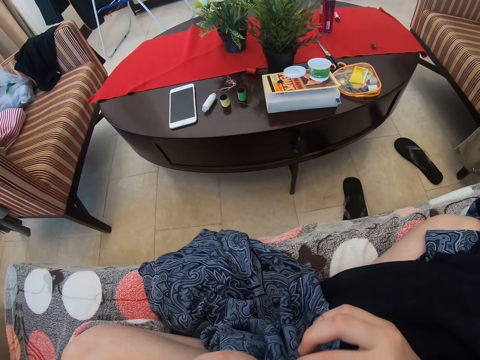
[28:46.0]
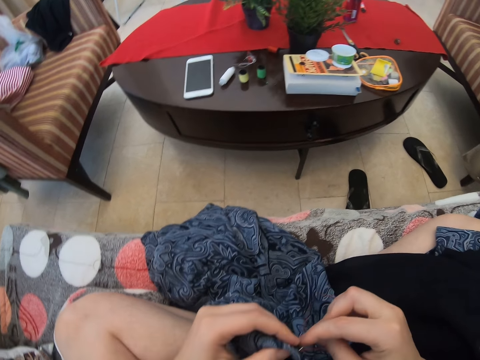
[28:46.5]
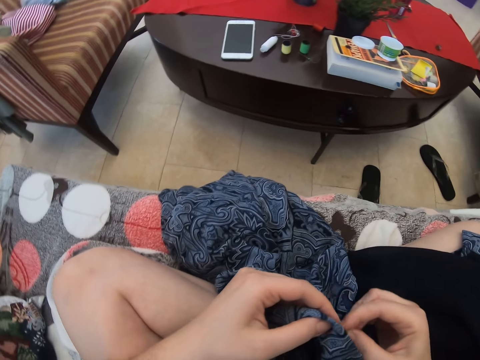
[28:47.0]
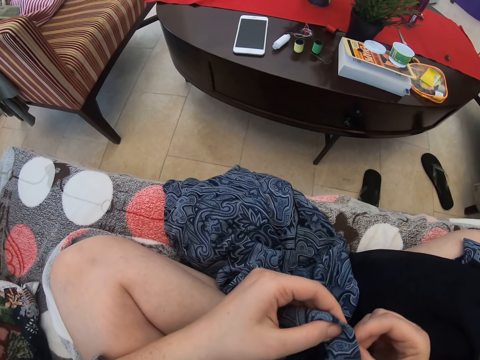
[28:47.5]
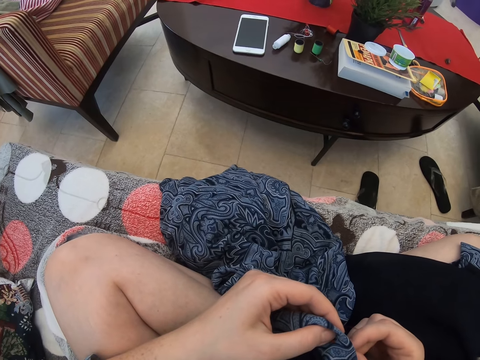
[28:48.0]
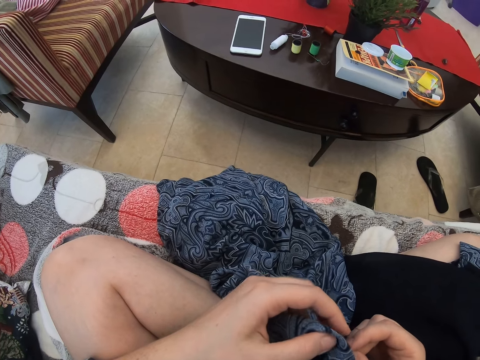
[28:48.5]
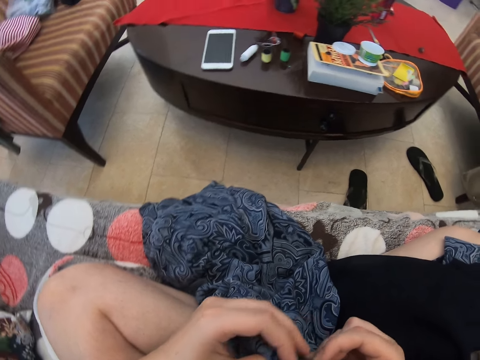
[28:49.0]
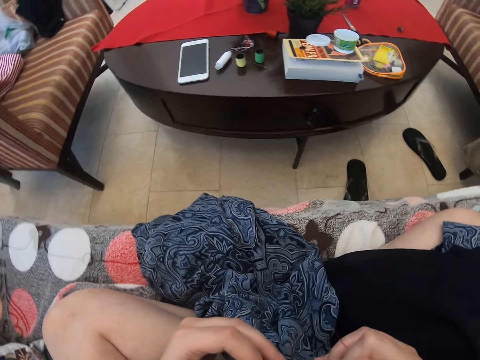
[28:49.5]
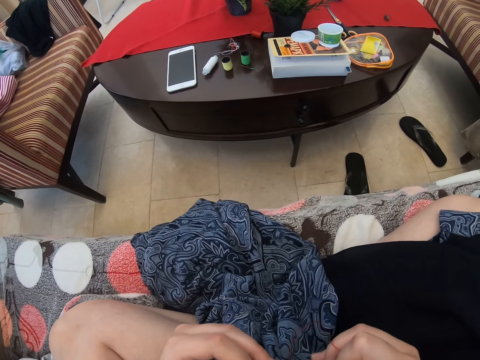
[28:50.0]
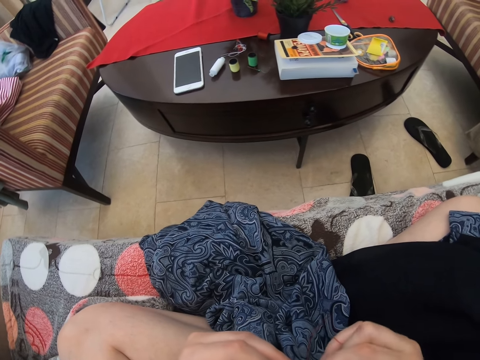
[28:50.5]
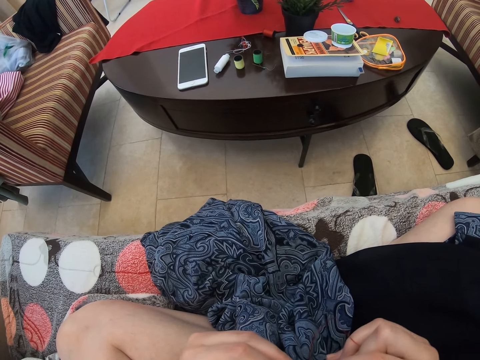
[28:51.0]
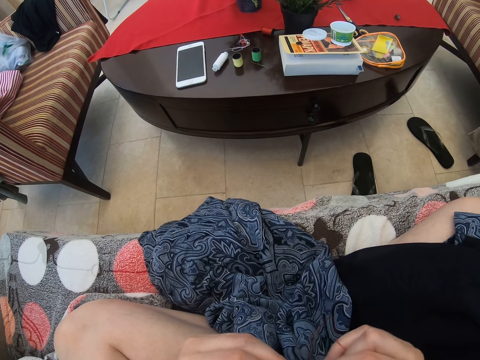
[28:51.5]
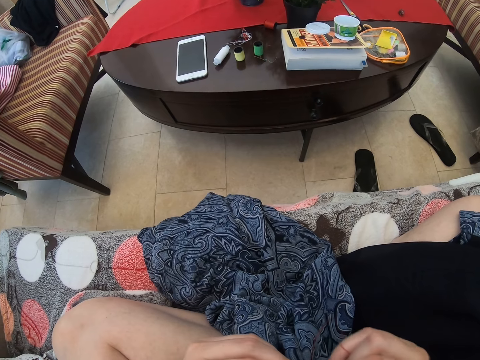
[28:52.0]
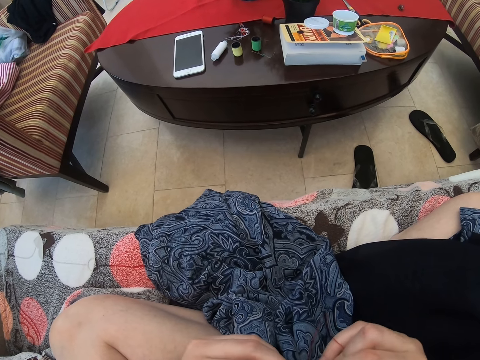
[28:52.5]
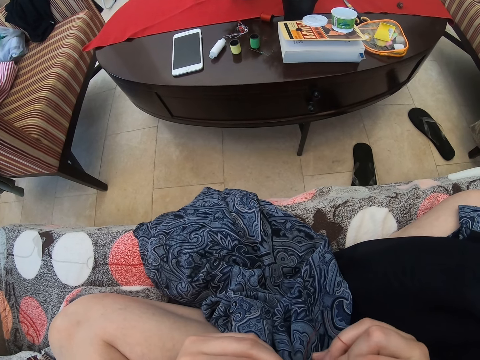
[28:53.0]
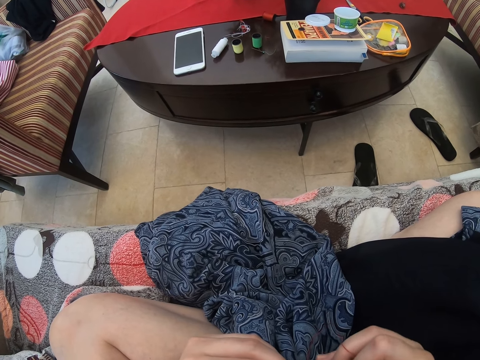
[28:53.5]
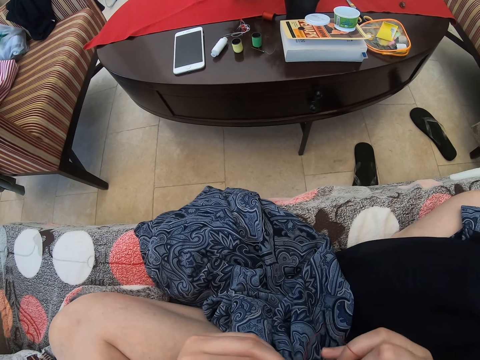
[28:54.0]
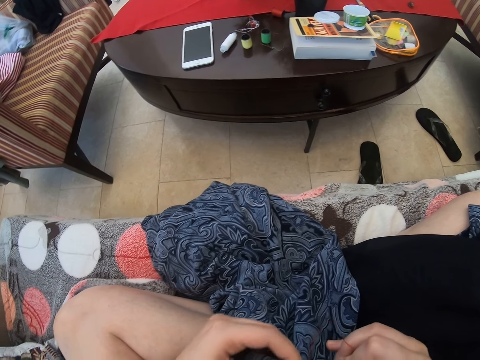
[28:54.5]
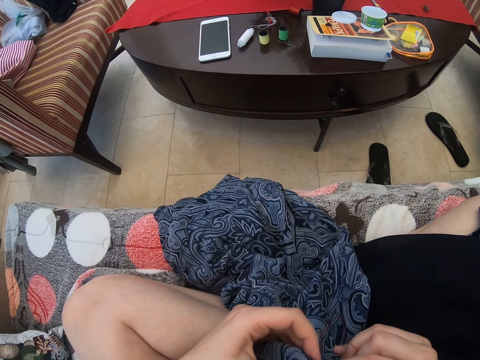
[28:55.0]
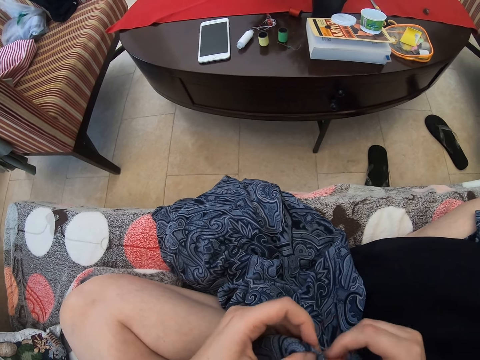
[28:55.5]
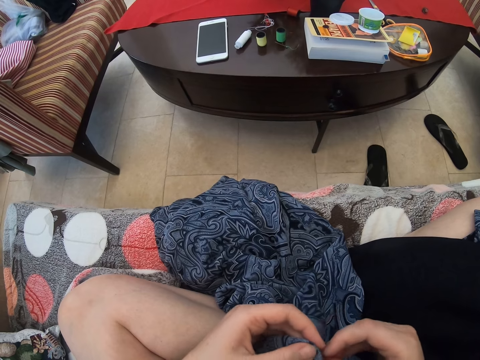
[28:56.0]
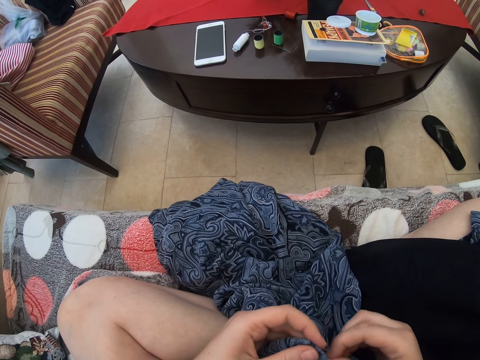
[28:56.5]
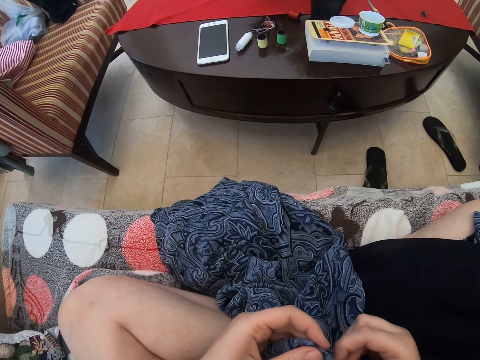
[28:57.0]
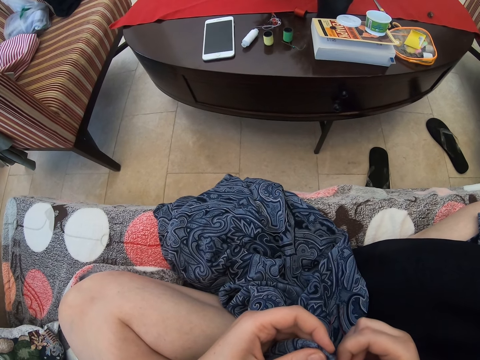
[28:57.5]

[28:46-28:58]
The camera wearer sews.

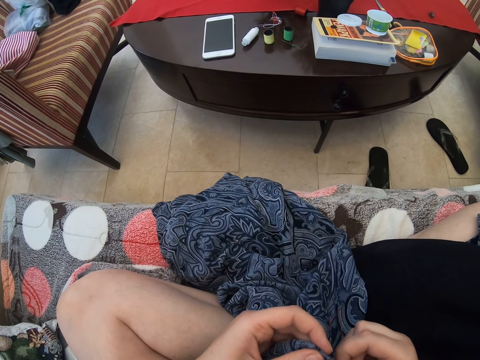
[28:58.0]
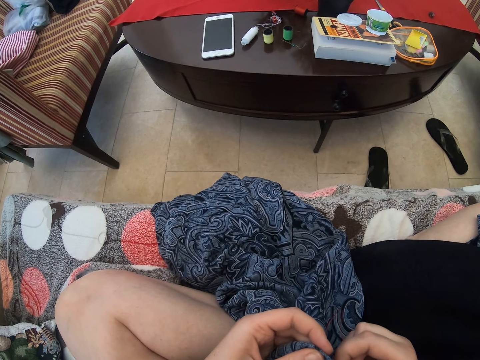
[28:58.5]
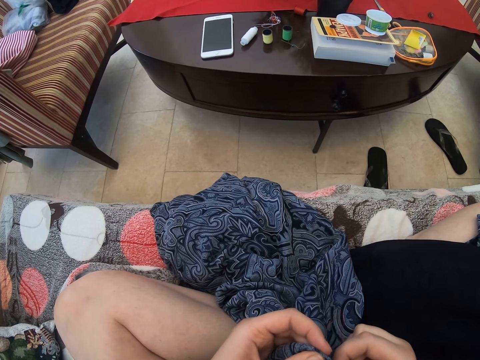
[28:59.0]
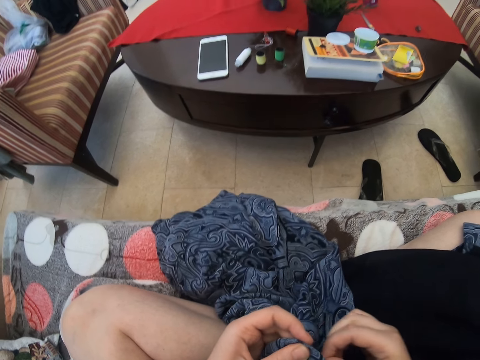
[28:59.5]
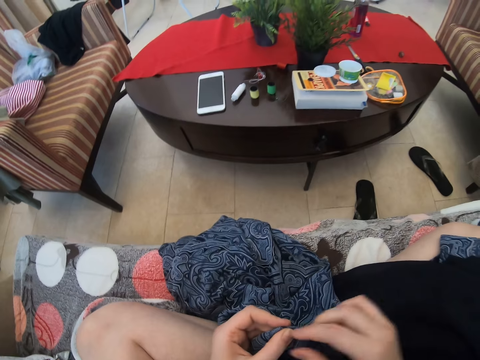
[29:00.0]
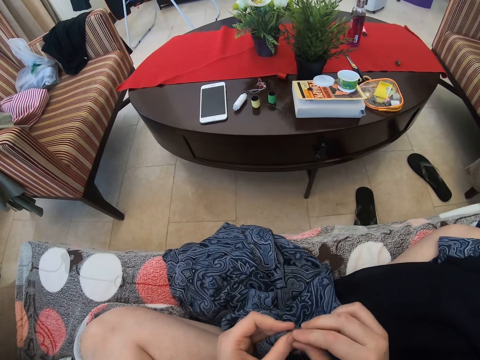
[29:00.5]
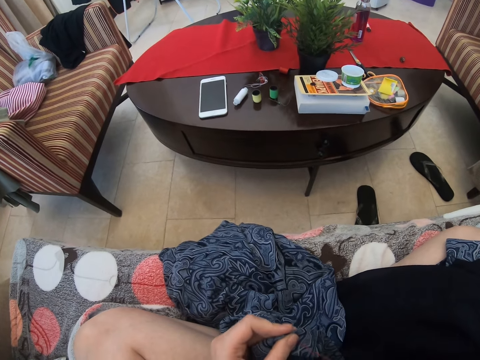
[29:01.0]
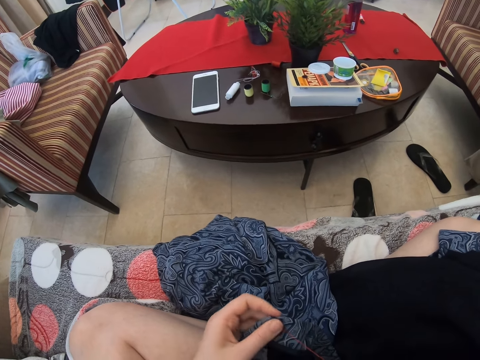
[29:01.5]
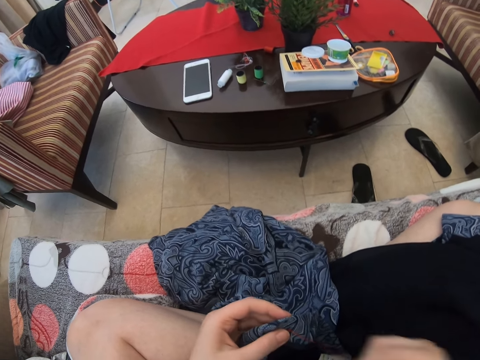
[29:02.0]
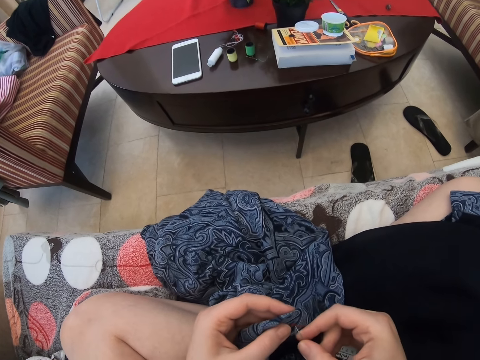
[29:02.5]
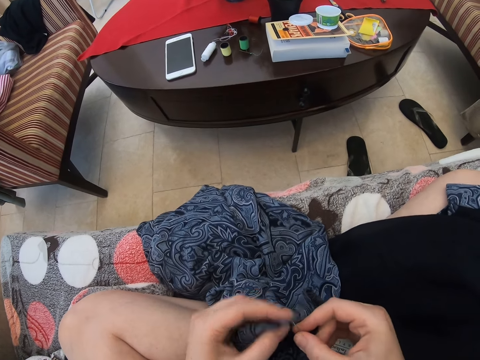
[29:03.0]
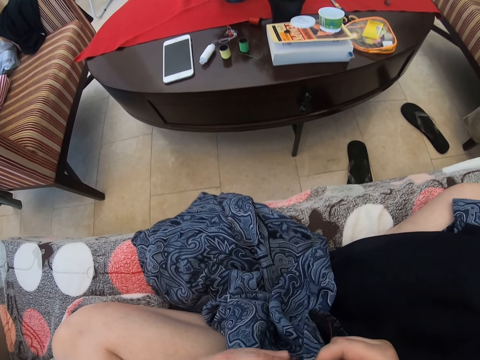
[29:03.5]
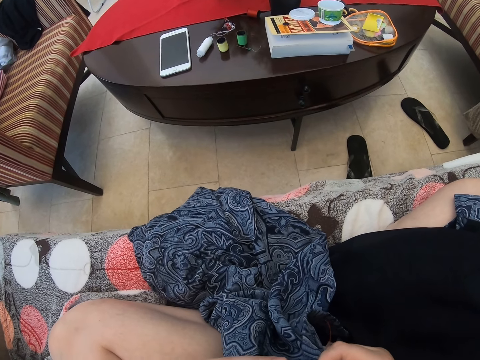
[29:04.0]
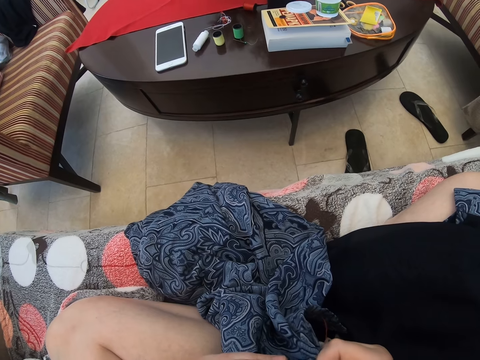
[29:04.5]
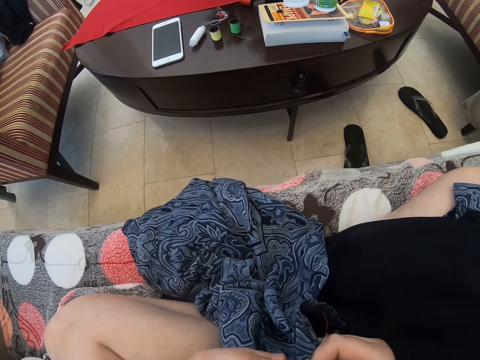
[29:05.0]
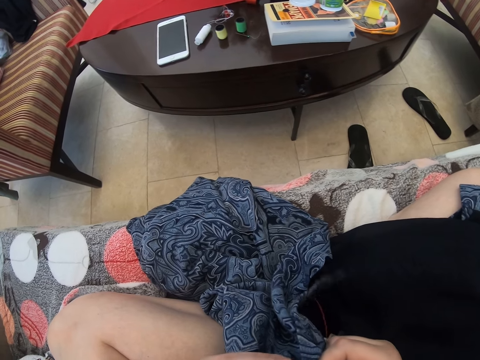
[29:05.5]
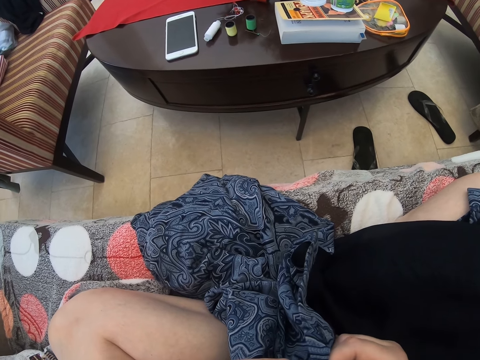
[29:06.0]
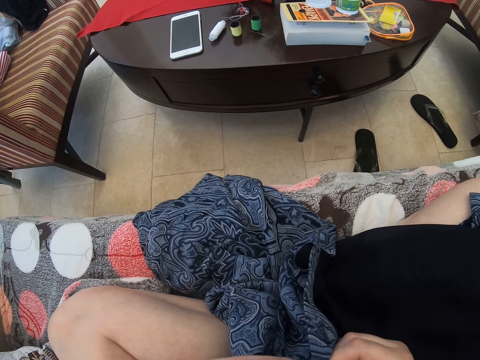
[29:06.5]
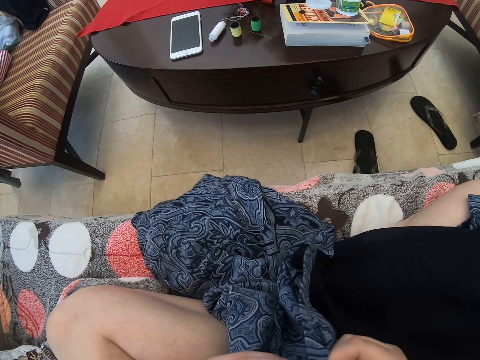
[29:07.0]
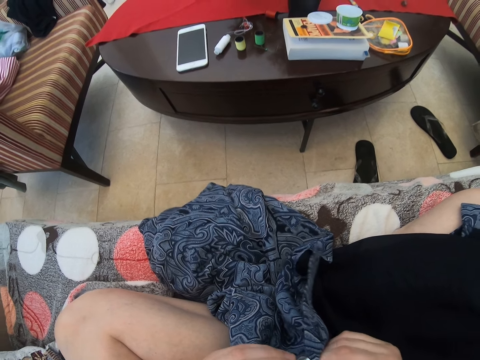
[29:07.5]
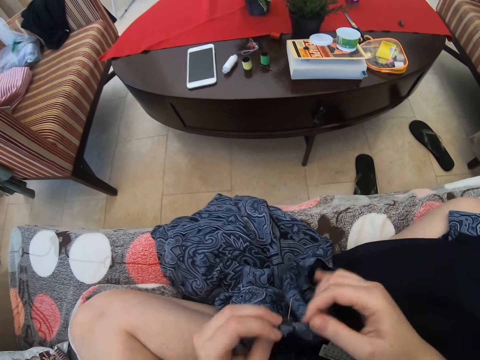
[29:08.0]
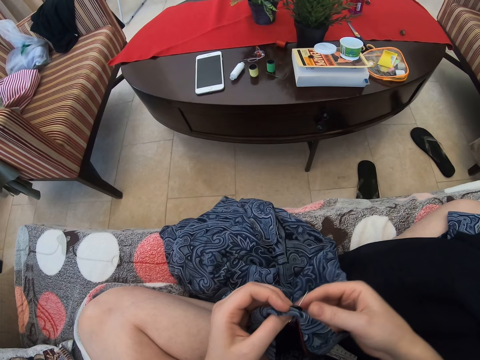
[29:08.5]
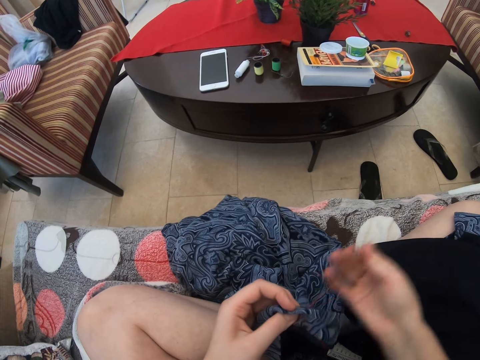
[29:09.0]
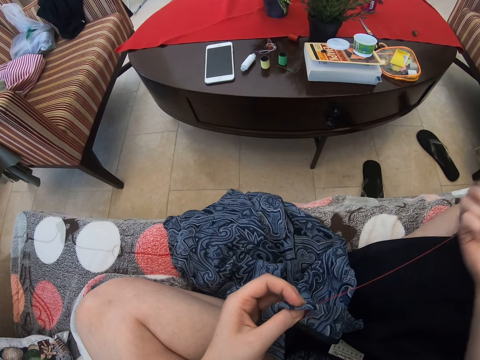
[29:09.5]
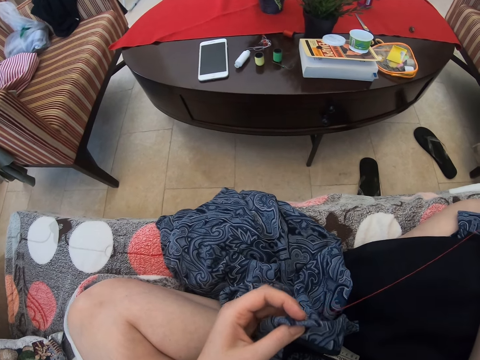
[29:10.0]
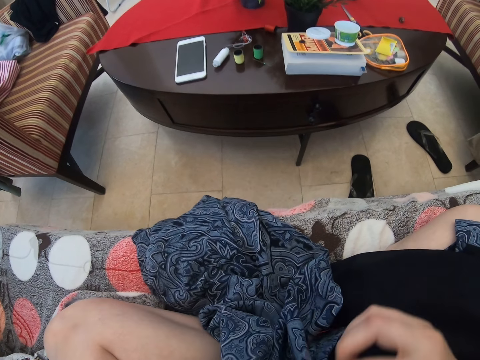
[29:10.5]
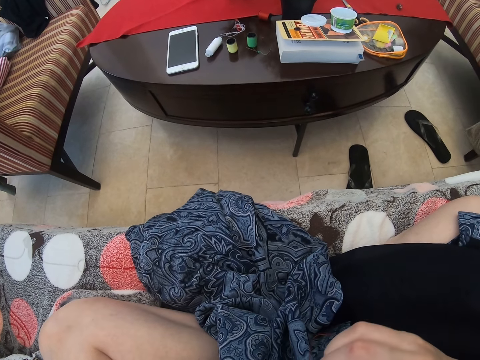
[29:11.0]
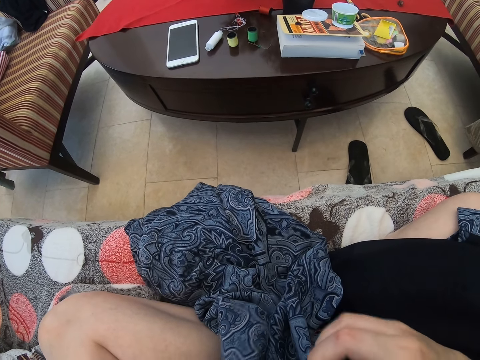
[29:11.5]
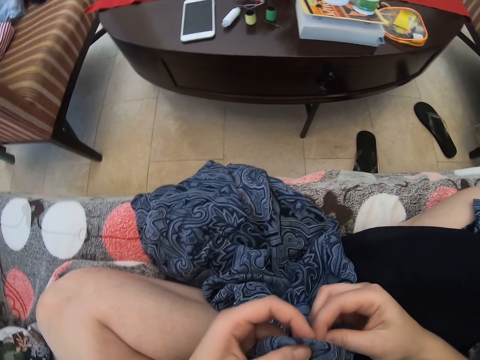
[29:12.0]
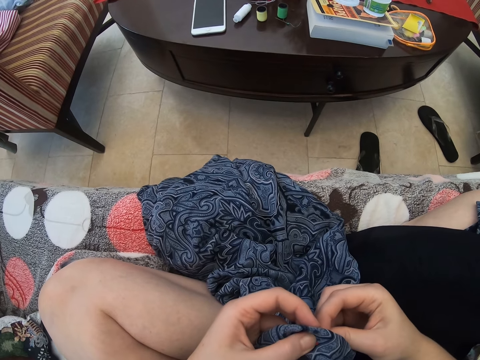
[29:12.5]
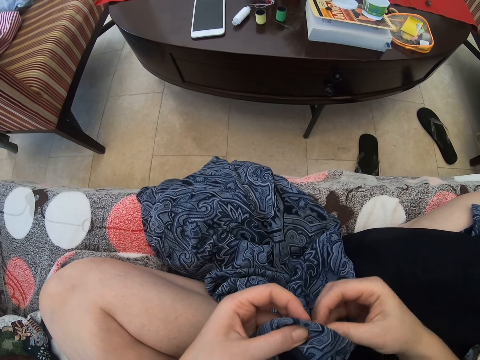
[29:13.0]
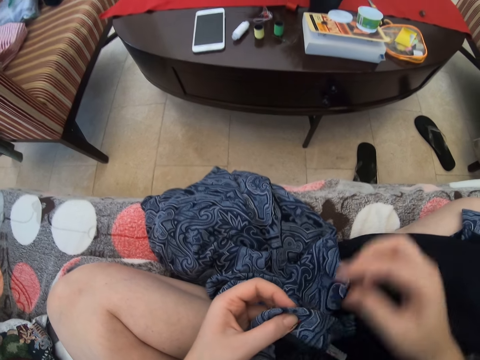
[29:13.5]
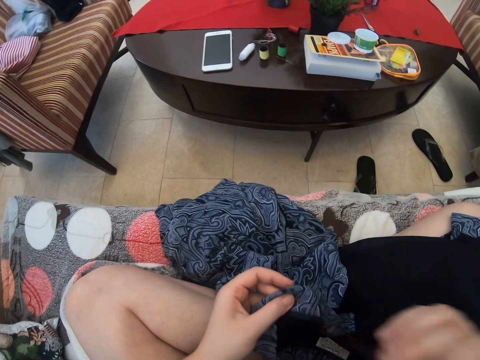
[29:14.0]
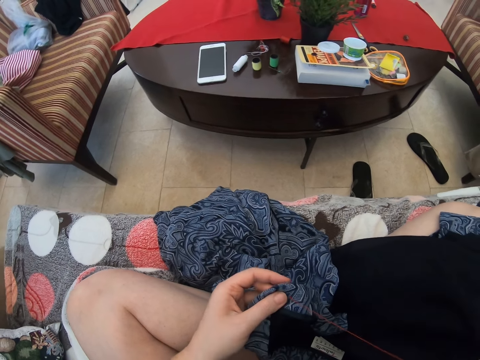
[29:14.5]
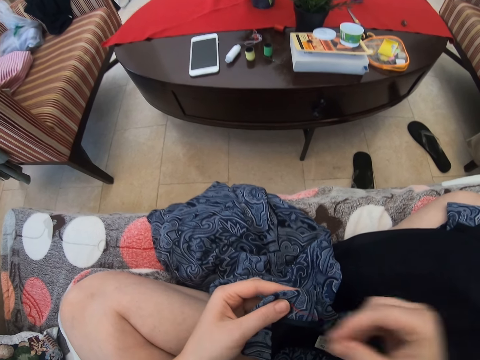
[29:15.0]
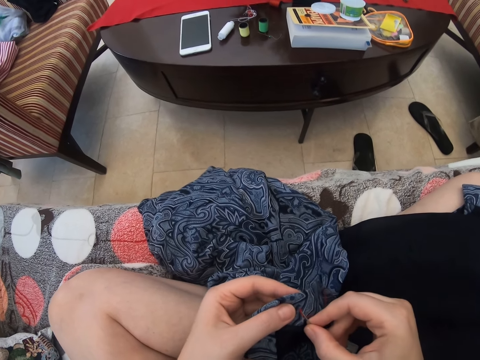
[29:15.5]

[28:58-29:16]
The camera wearer pulls the thread. They sew. They pull the thread. They sew. They pull the thread.
